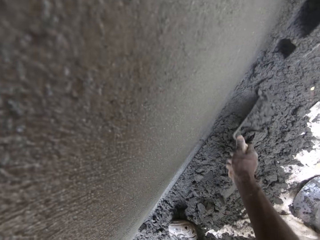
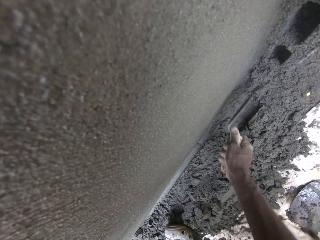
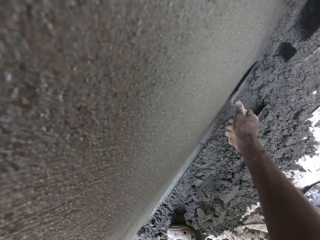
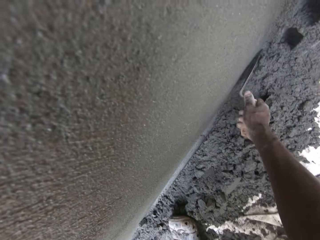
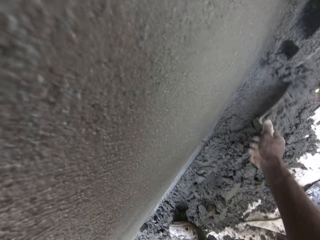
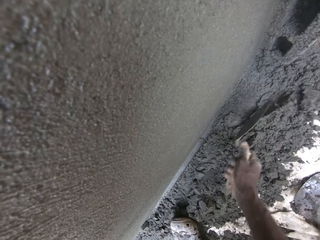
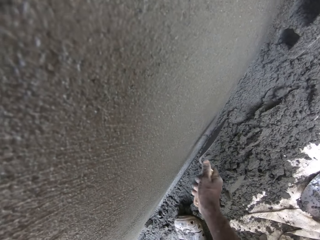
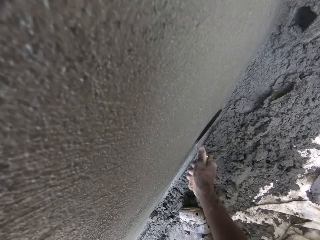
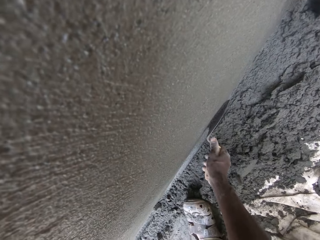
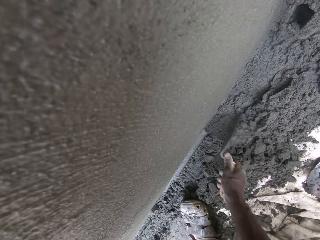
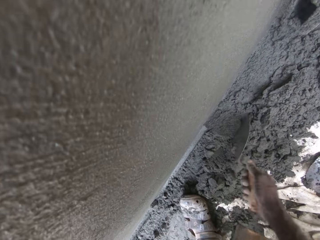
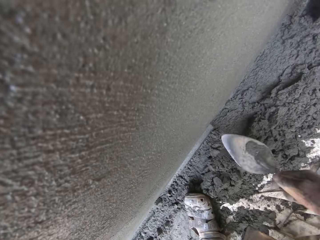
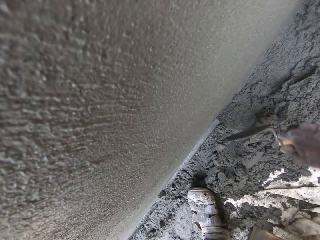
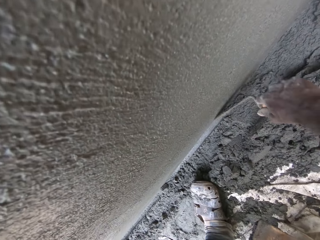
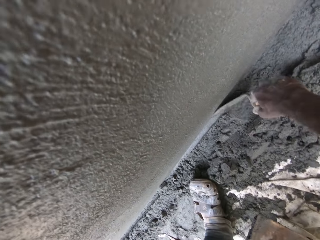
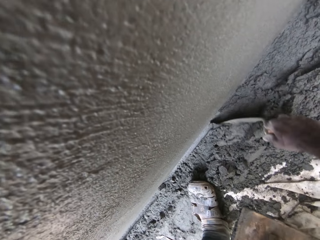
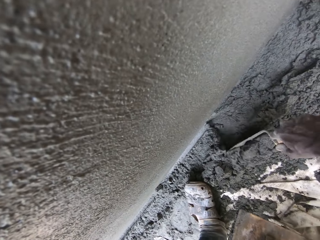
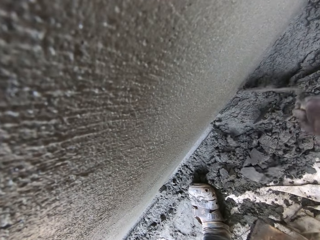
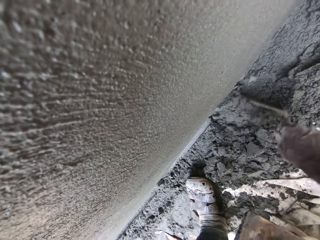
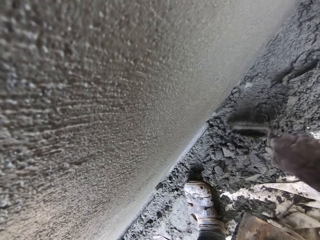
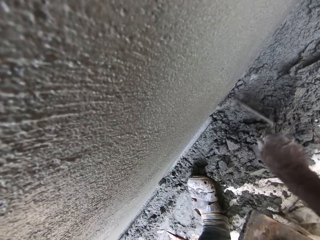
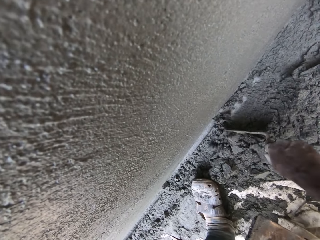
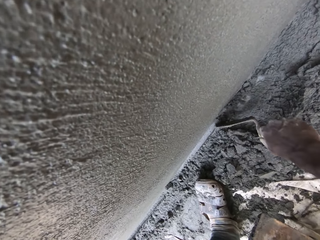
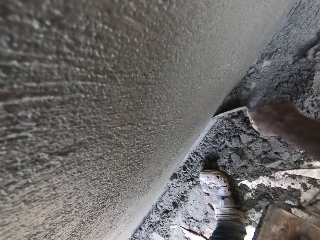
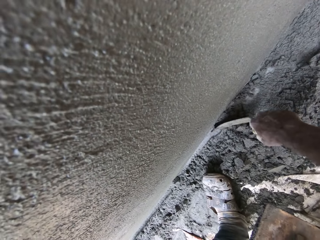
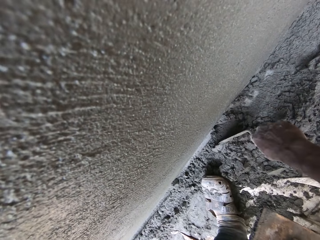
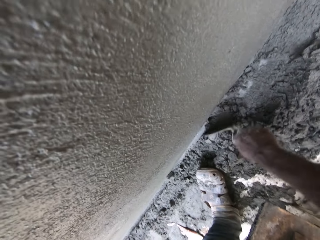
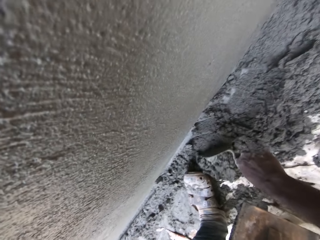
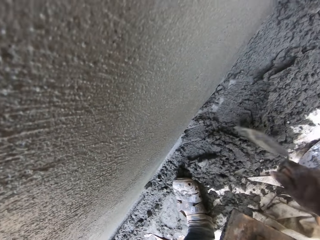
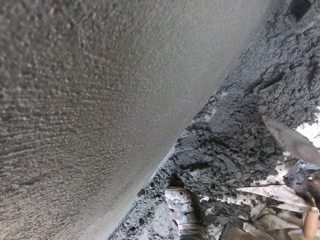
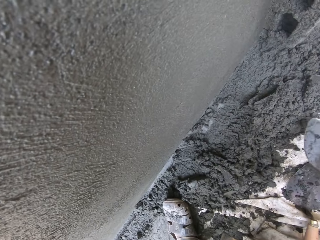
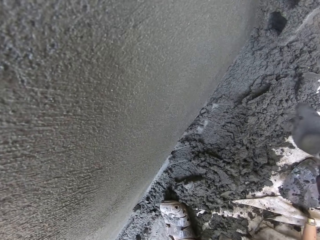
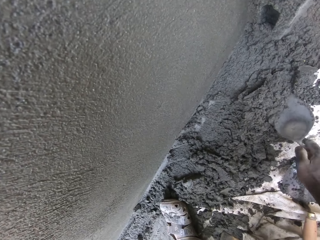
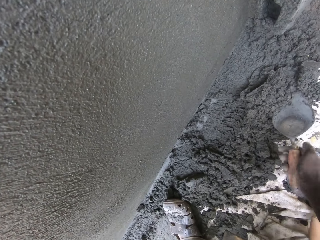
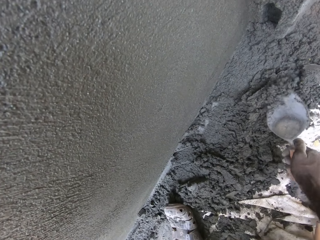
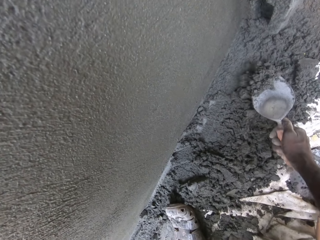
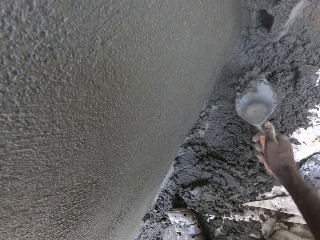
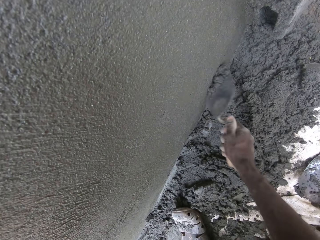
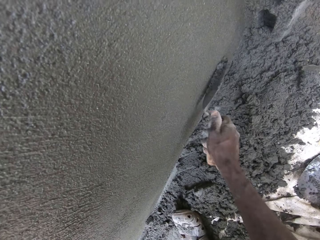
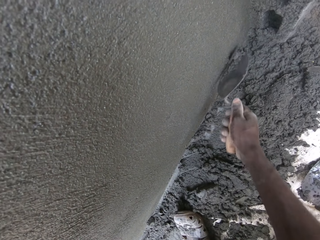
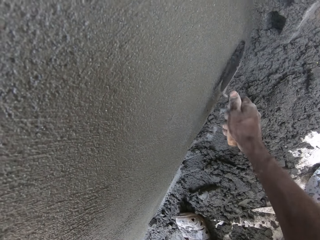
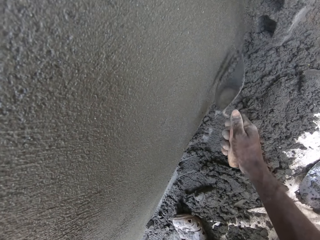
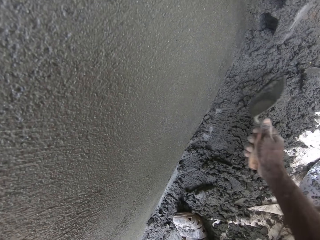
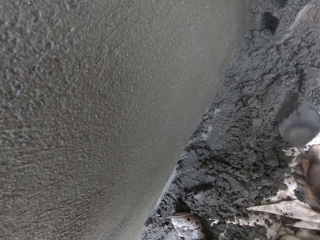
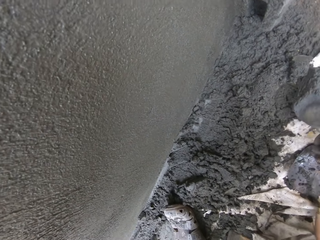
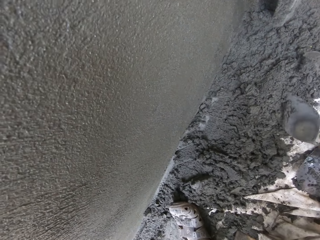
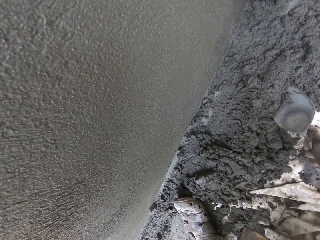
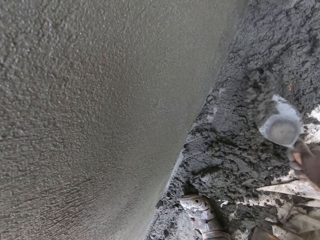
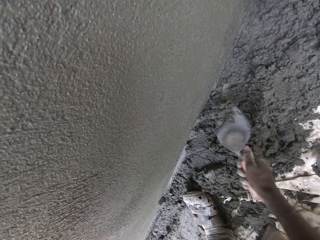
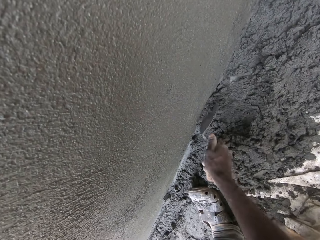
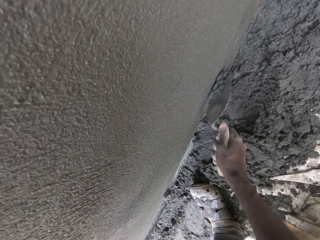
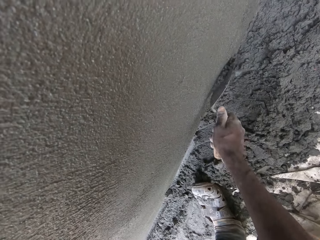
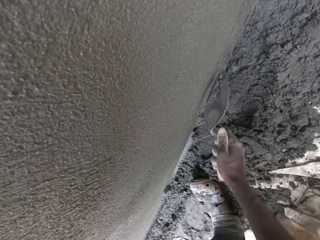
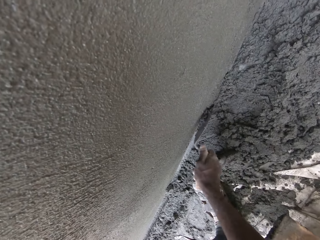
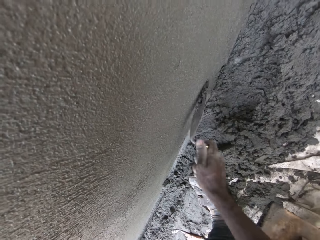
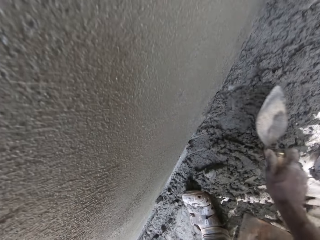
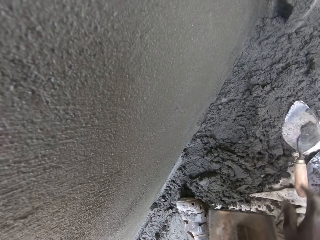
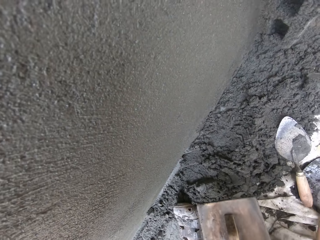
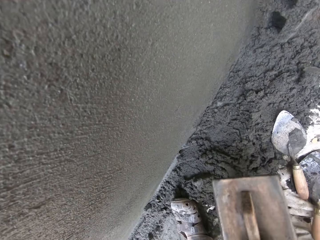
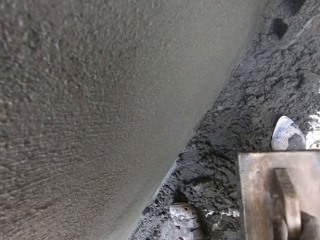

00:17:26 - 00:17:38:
The camera wearer scoops the mortar and packs the mortar on the ground with the trowel in his right hand. He plasters the wall with the trowel in his right hand. He scoops the mortar and packs the mortar on the ground with the trowel in his right hand. He plasters the wall with the trowel in his right hand. He drops the trowel on the ground with his right hand.
